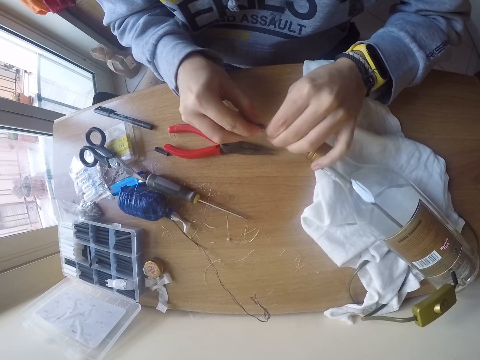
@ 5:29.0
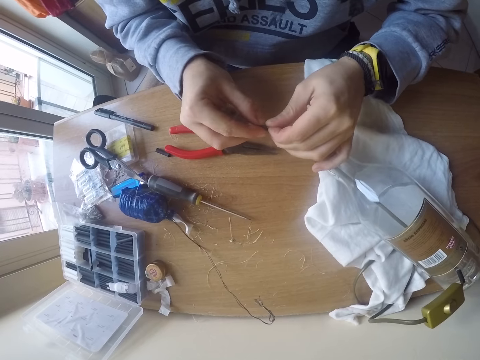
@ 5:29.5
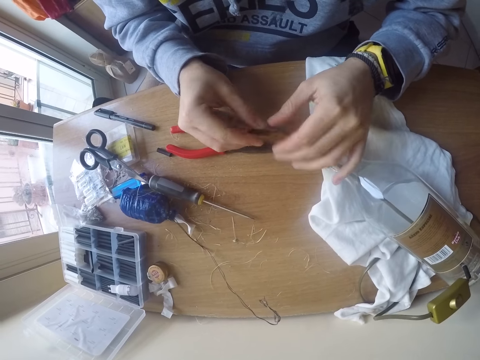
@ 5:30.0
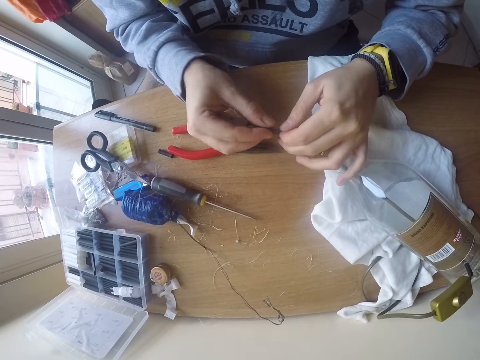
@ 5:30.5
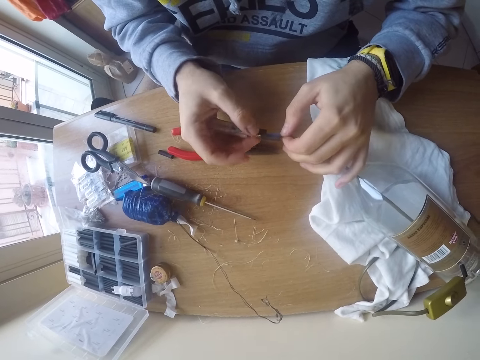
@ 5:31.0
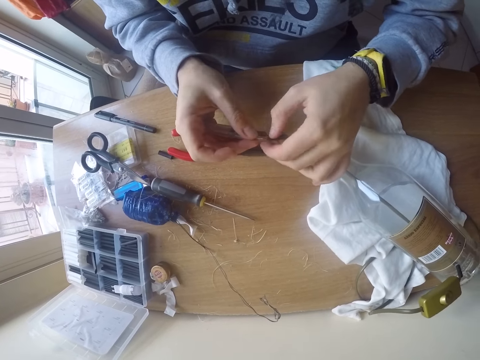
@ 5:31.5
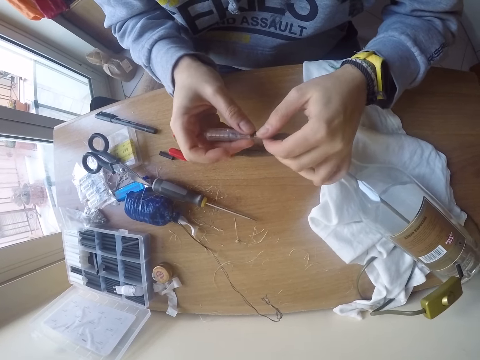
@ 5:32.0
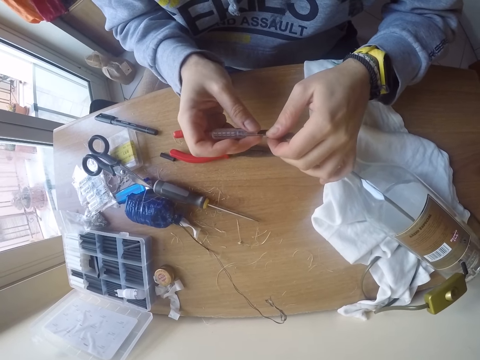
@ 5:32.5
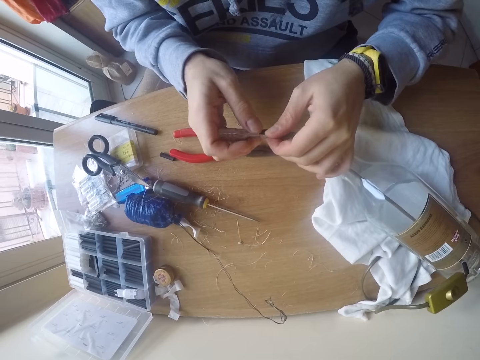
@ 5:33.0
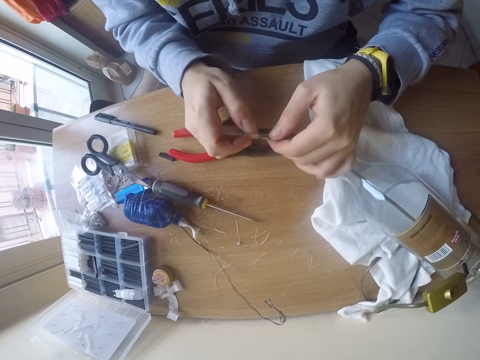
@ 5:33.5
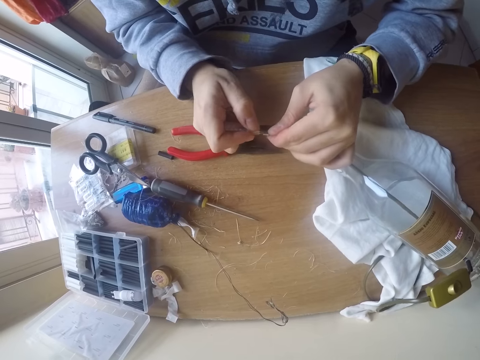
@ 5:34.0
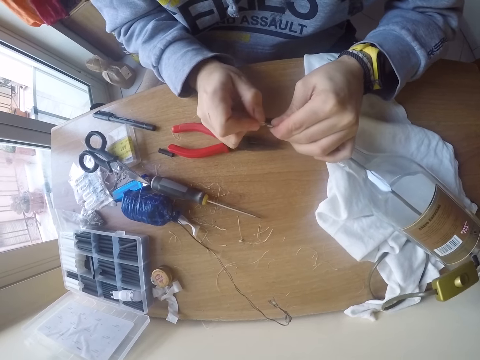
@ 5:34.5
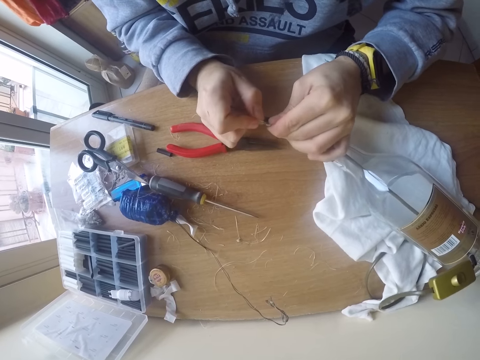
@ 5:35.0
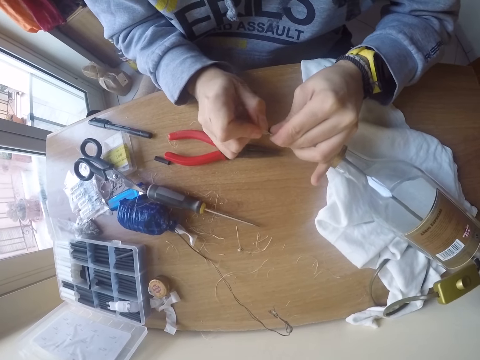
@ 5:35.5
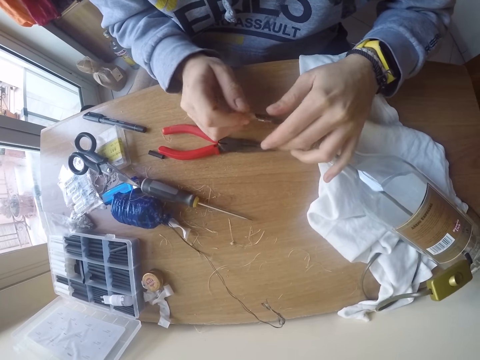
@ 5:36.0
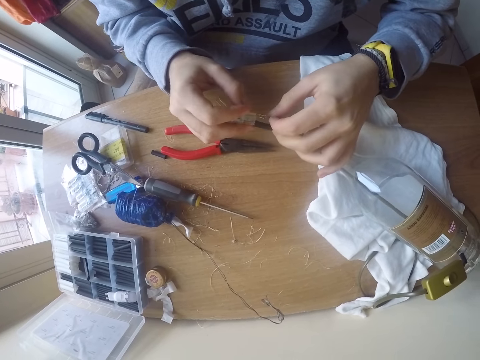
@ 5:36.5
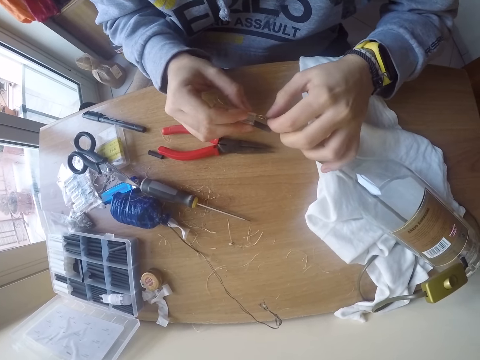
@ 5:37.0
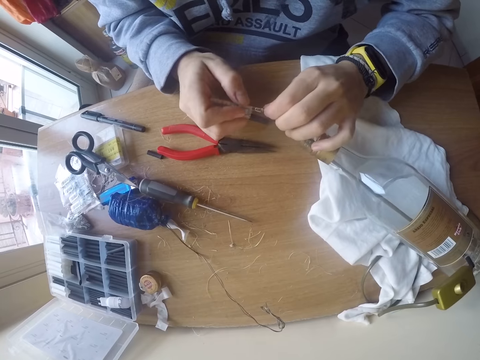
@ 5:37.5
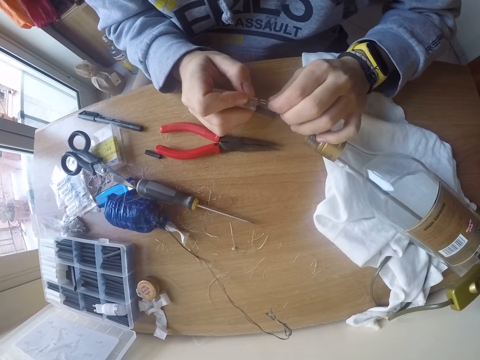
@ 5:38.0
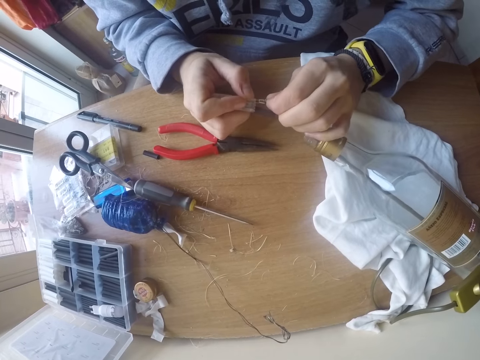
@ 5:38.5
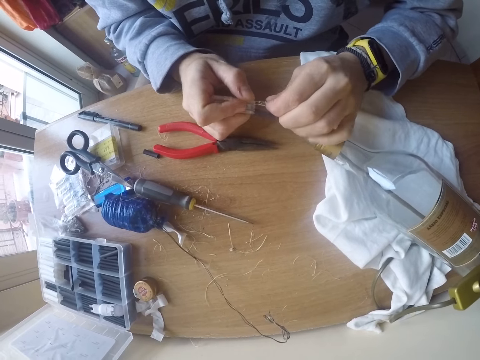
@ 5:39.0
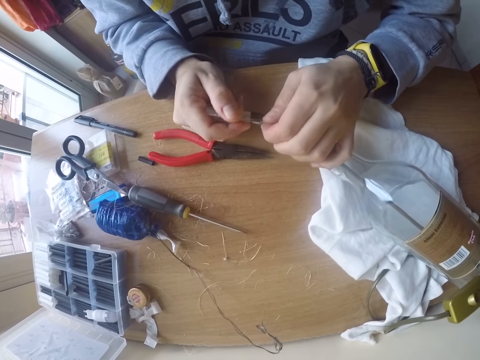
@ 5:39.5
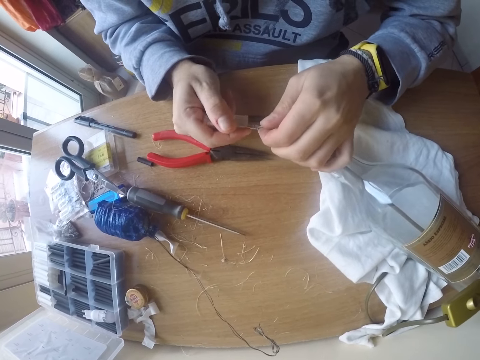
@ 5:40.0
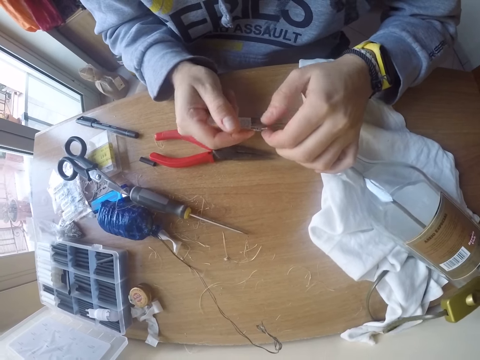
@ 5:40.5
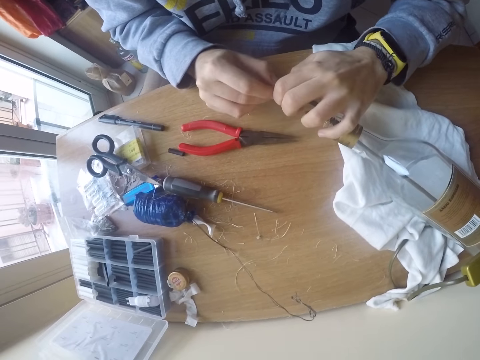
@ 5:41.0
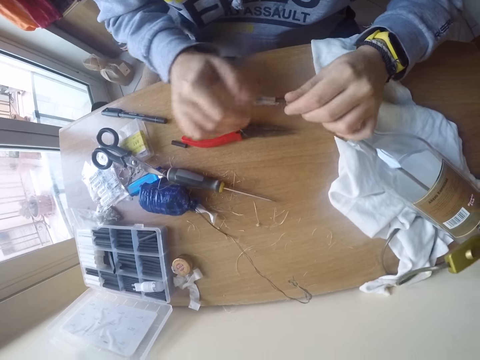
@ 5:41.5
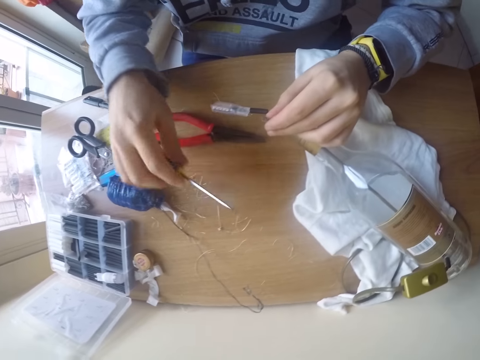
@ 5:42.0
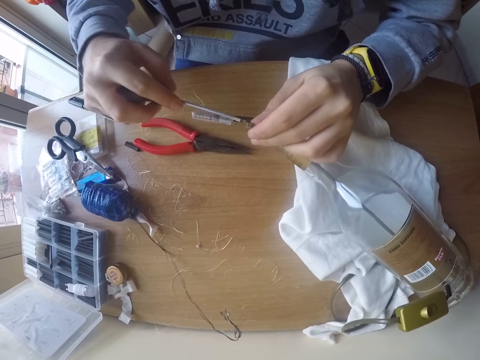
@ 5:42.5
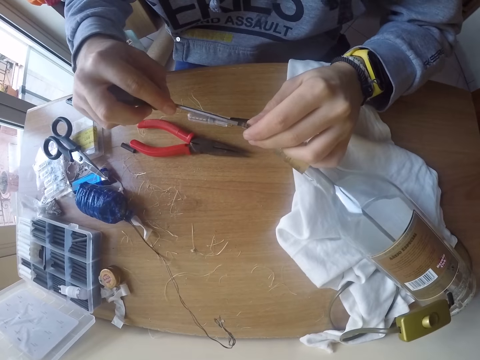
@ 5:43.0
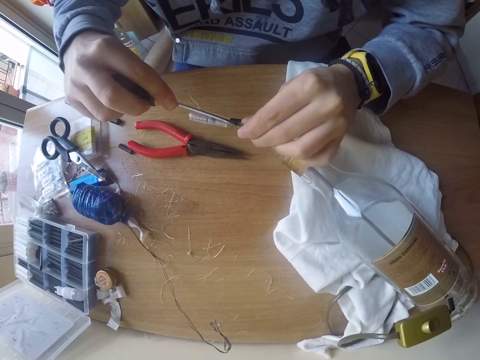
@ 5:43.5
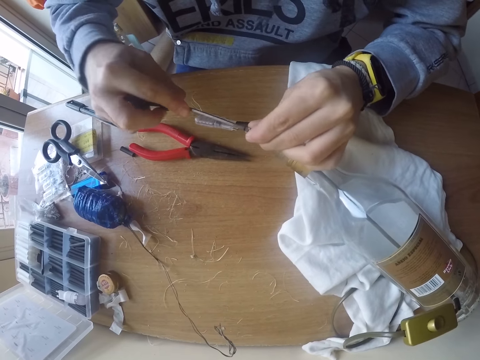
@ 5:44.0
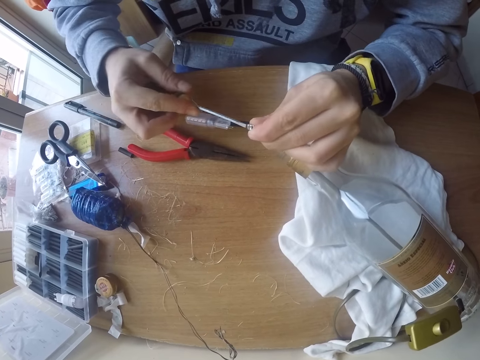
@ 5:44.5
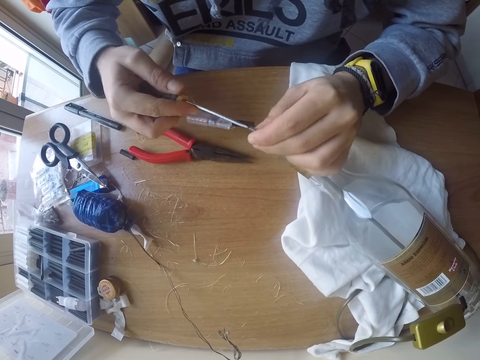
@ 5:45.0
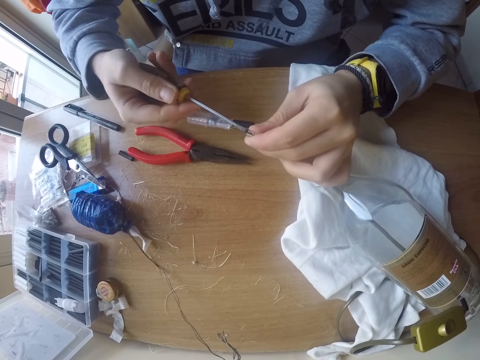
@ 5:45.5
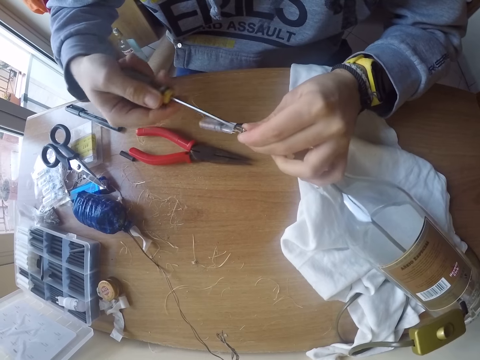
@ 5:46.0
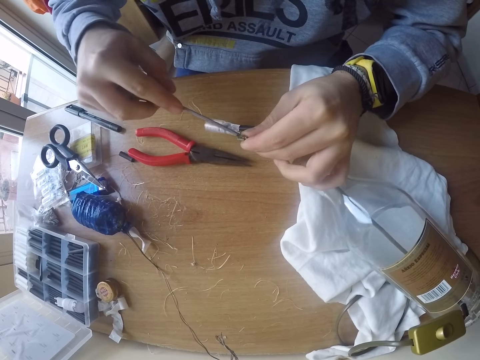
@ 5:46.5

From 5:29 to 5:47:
The camera wearer inserts the bulb into the bulb connector with both hands. He removes the bulb from the bulb connector with both hands. He picks up the screwdriver on the table with his right hand. He opens the bulb connector with the screwdriver in his right hand. He adjusts the connector with the screwdriver.

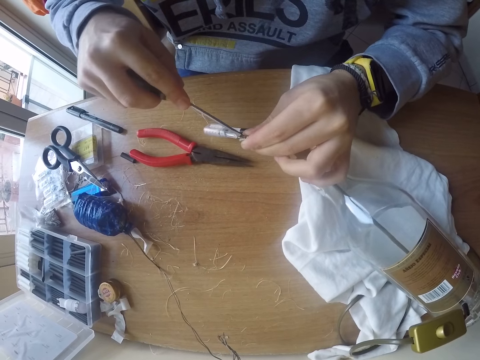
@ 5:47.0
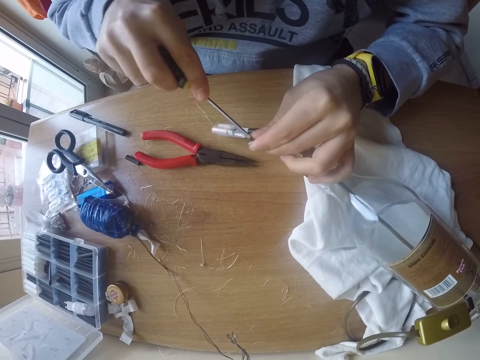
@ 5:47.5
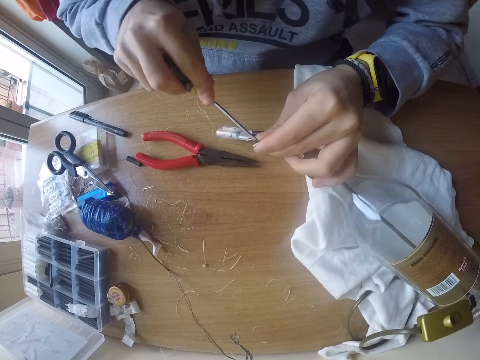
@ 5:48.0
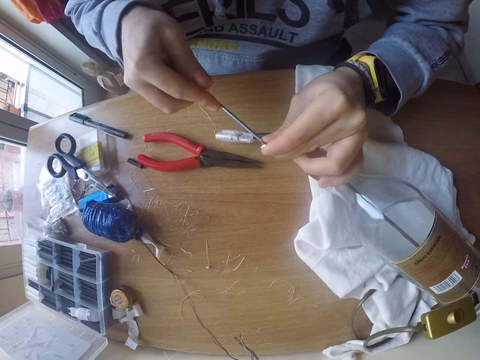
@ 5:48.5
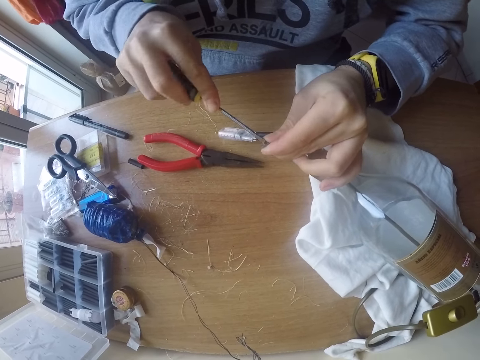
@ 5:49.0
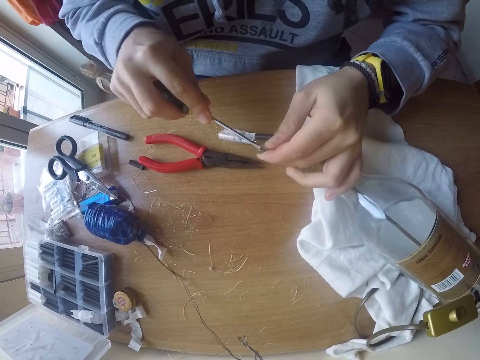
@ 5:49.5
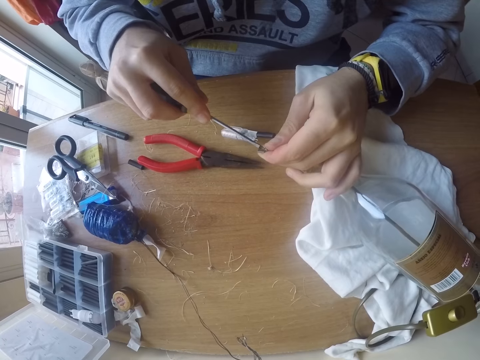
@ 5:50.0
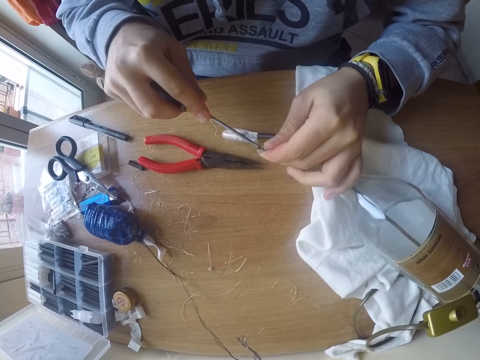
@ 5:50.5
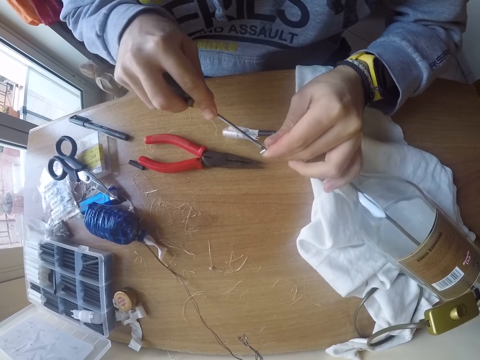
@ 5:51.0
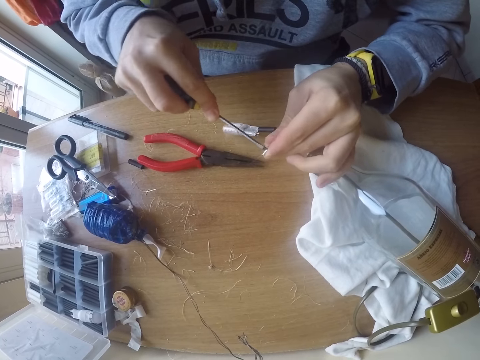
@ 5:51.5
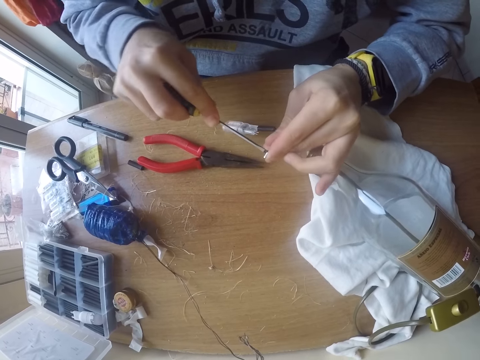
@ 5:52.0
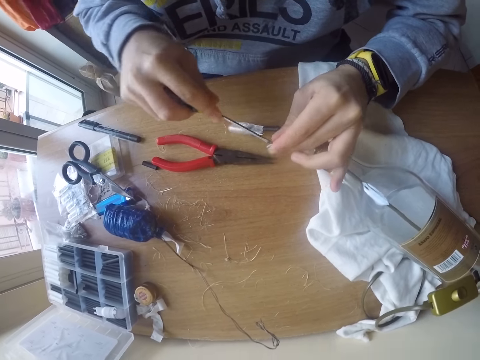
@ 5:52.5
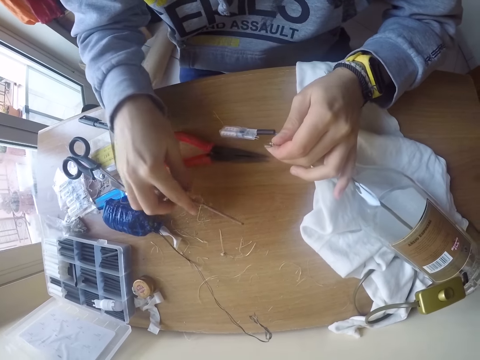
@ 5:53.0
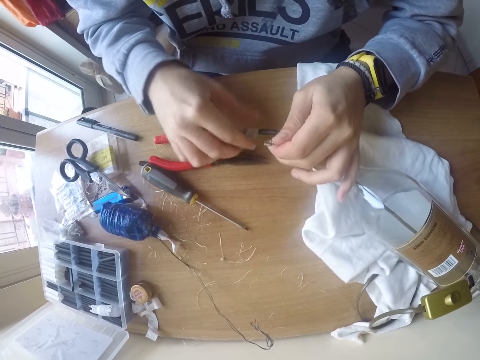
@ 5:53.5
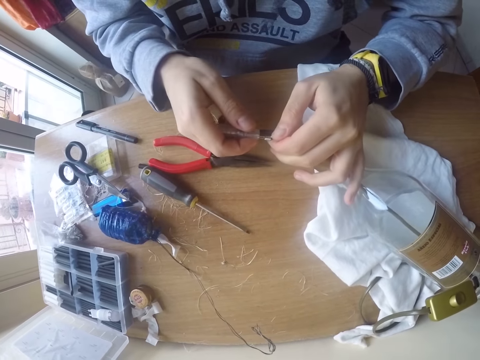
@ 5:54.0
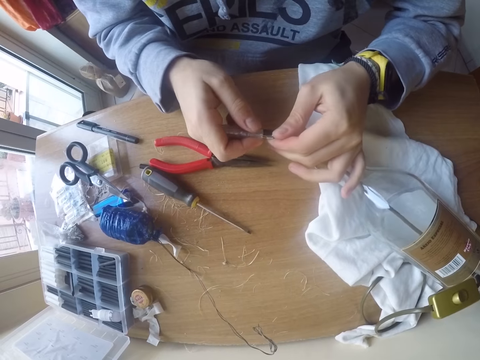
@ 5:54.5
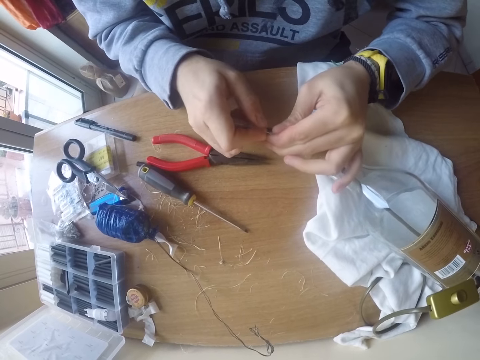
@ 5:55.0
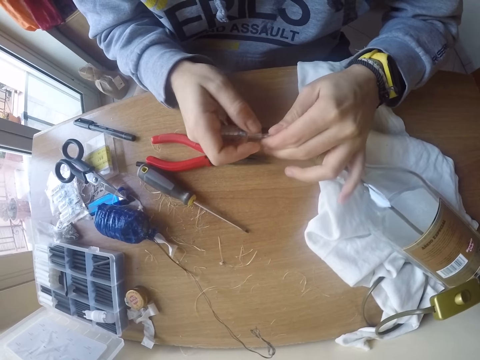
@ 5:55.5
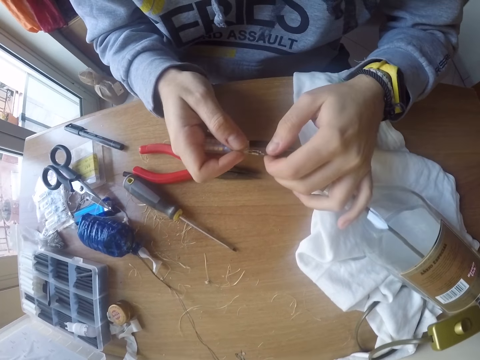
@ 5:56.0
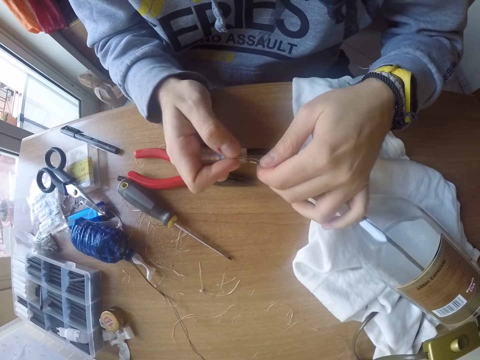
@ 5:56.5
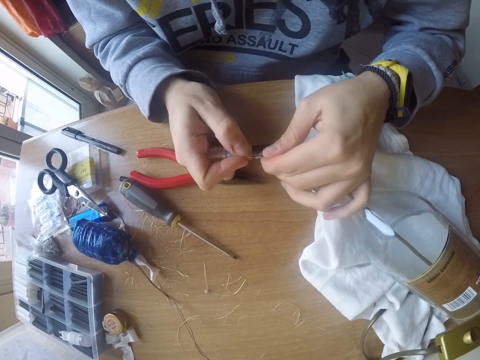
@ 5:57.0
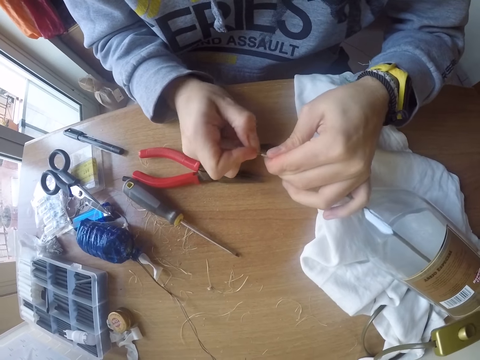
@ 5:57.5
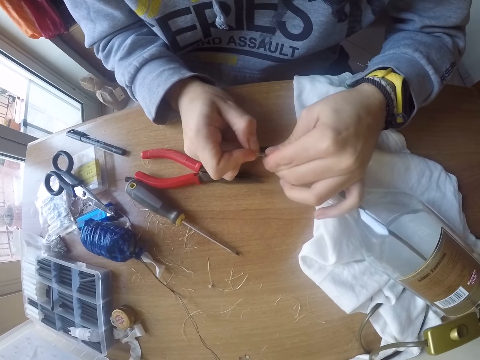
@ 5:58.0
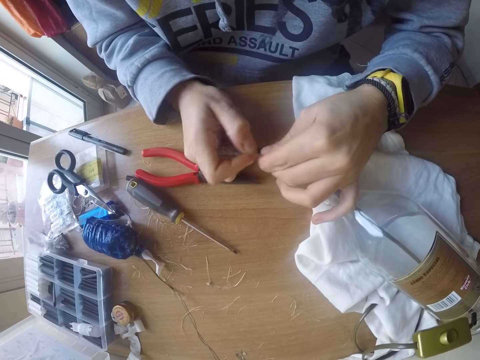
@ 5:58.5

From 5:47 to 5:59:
The camera wearer drops the screwdriver on the table with his right hand. He inserts the bulb into the bulb connector with both hands. He adjusts the connector with his hands.
